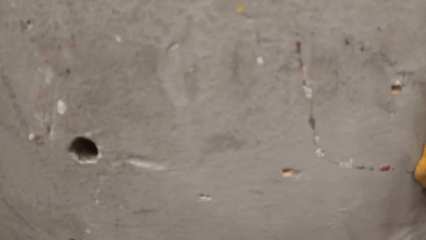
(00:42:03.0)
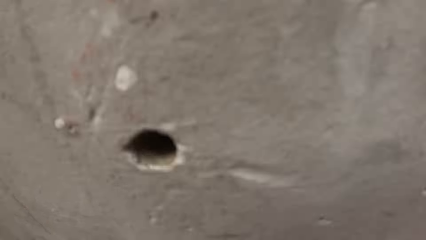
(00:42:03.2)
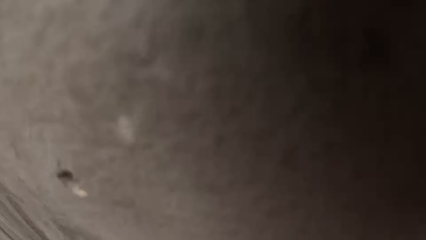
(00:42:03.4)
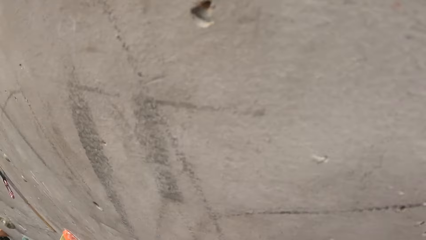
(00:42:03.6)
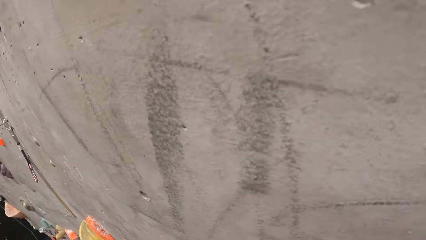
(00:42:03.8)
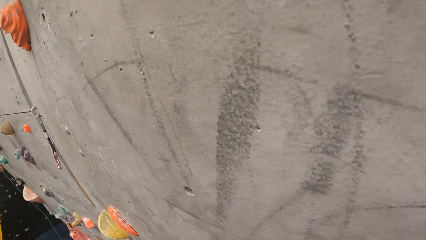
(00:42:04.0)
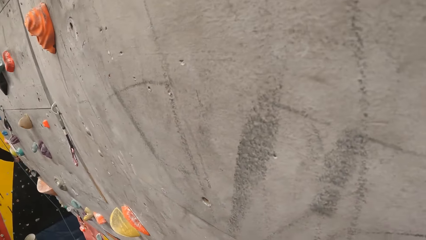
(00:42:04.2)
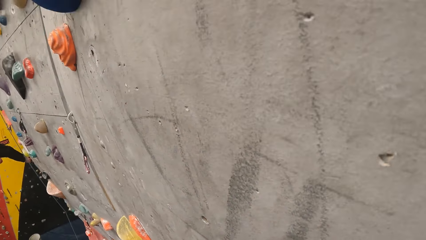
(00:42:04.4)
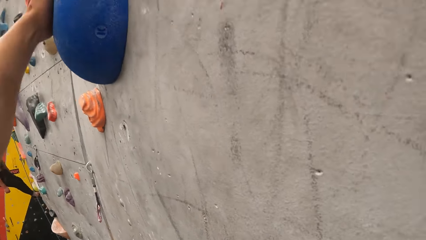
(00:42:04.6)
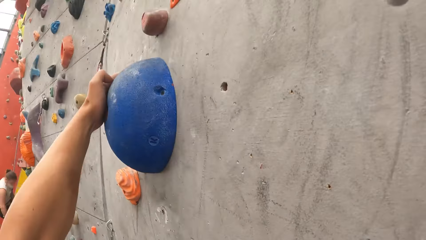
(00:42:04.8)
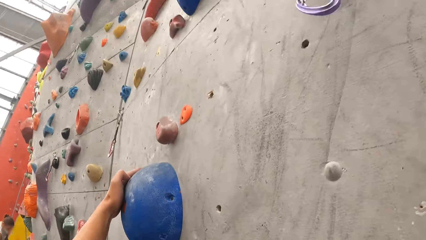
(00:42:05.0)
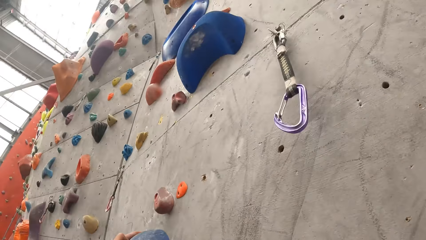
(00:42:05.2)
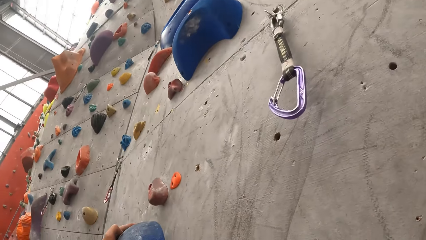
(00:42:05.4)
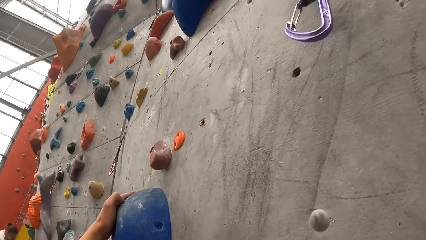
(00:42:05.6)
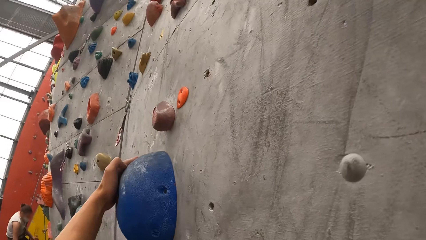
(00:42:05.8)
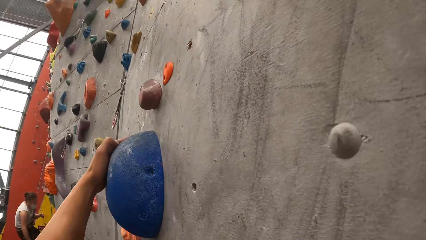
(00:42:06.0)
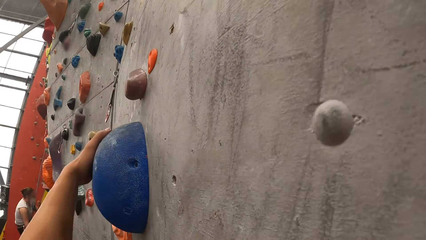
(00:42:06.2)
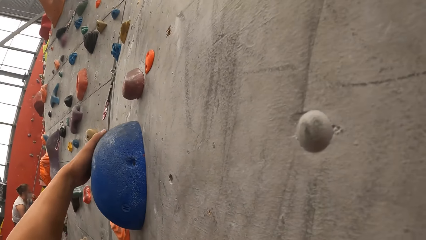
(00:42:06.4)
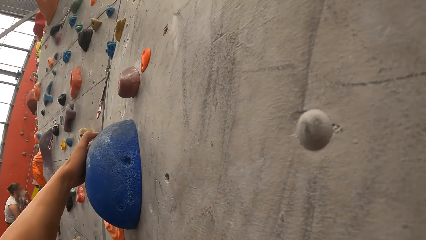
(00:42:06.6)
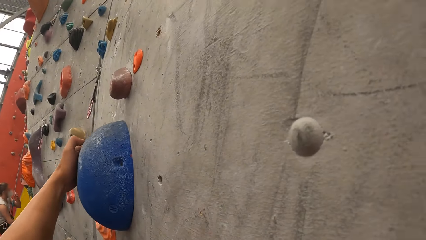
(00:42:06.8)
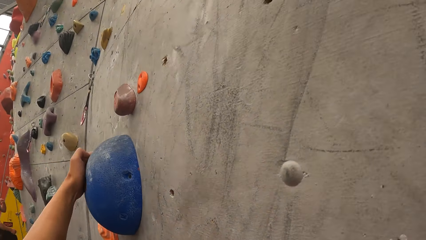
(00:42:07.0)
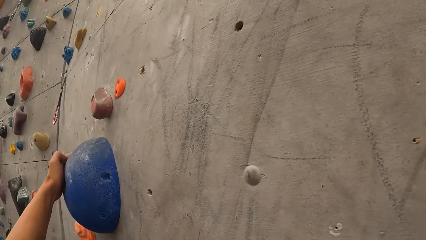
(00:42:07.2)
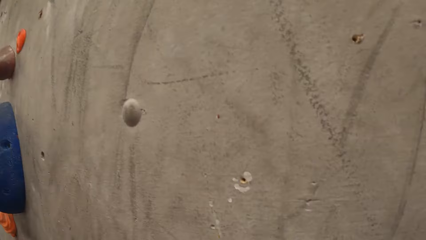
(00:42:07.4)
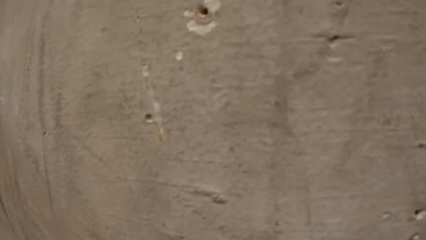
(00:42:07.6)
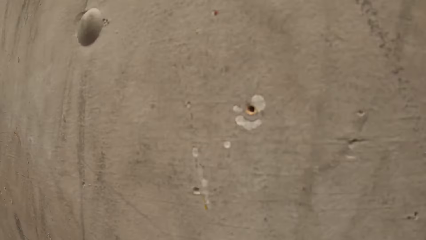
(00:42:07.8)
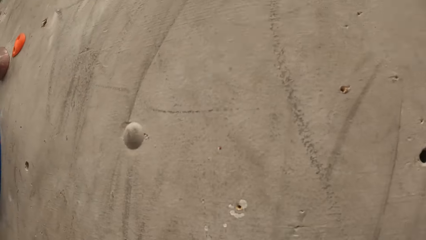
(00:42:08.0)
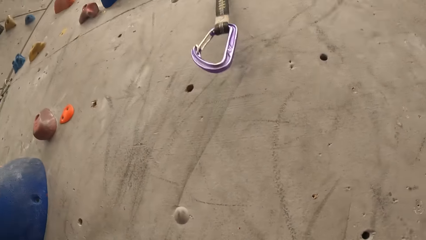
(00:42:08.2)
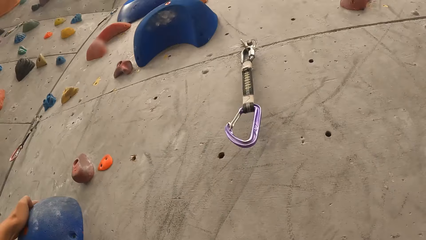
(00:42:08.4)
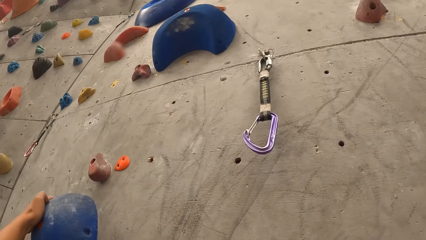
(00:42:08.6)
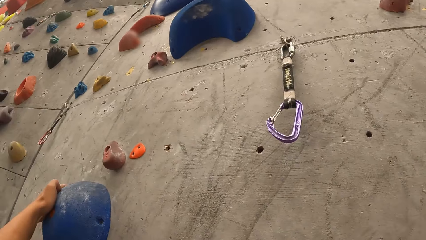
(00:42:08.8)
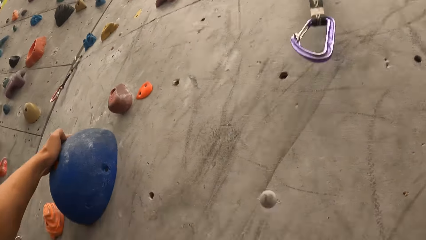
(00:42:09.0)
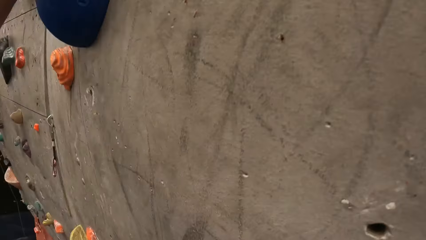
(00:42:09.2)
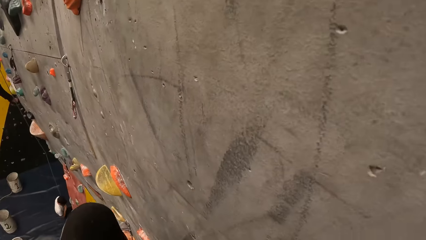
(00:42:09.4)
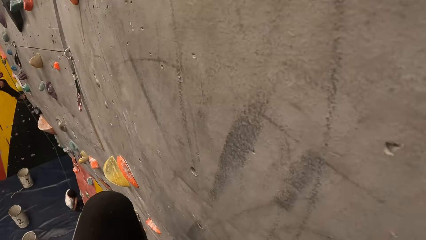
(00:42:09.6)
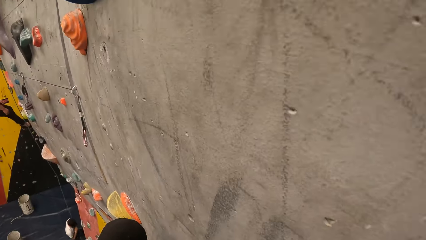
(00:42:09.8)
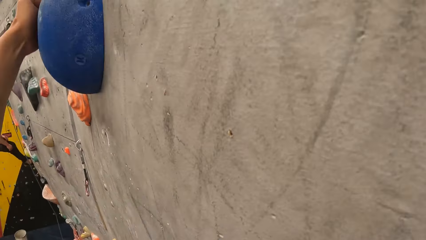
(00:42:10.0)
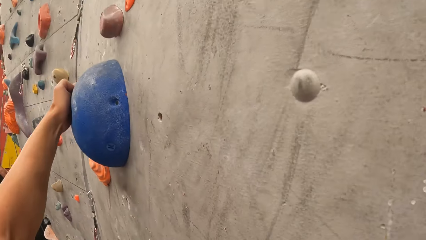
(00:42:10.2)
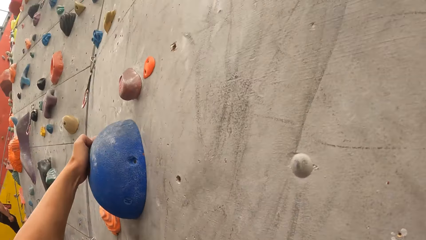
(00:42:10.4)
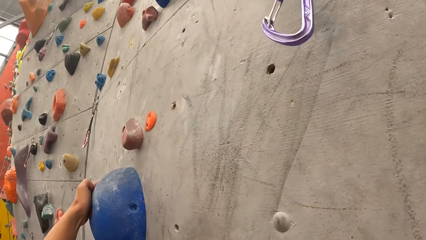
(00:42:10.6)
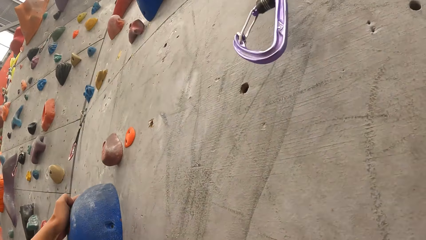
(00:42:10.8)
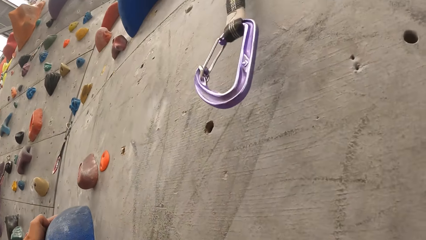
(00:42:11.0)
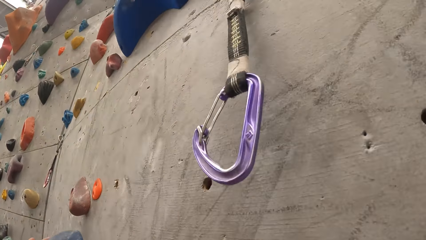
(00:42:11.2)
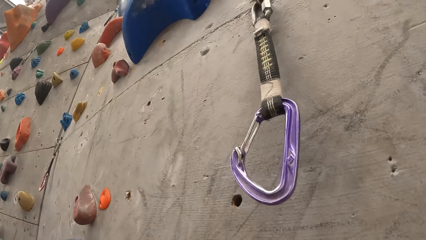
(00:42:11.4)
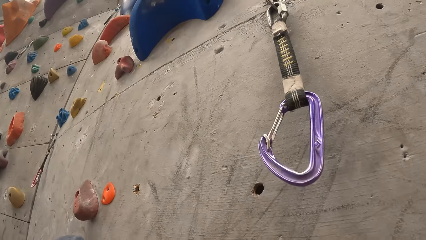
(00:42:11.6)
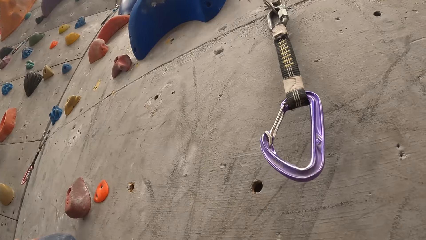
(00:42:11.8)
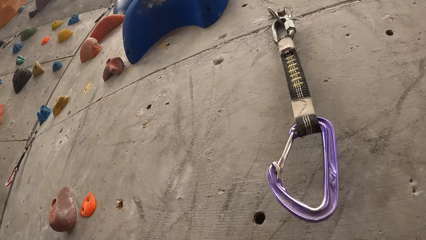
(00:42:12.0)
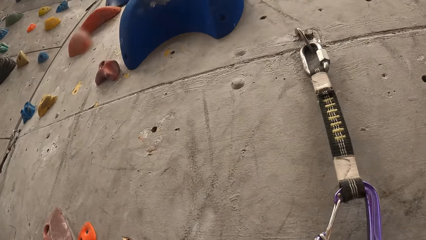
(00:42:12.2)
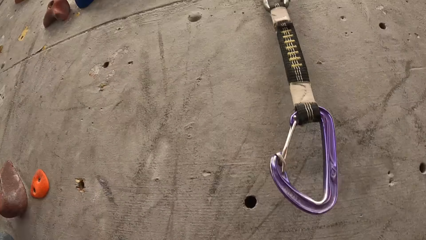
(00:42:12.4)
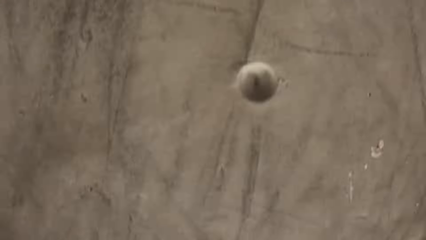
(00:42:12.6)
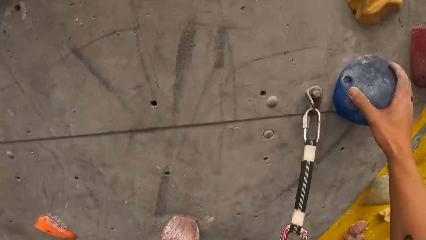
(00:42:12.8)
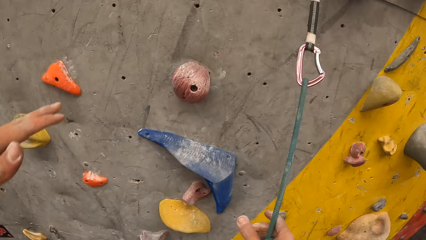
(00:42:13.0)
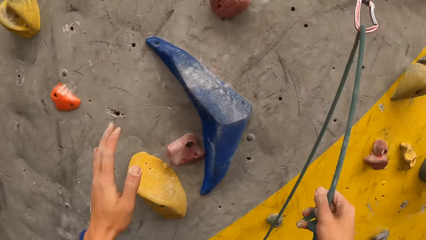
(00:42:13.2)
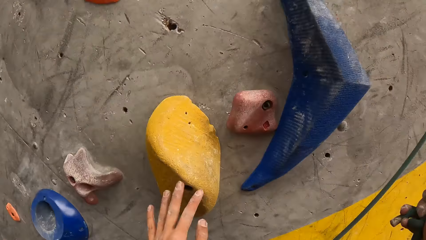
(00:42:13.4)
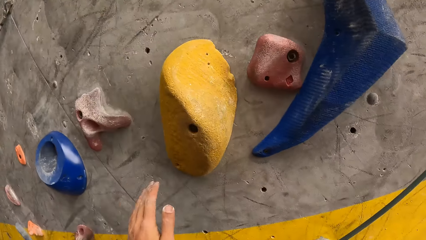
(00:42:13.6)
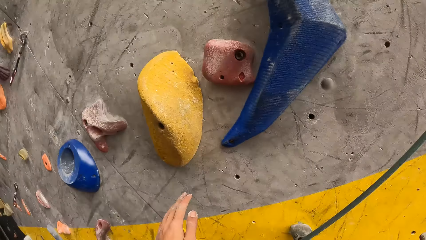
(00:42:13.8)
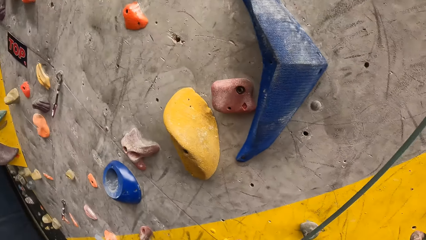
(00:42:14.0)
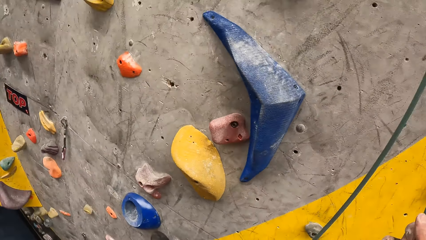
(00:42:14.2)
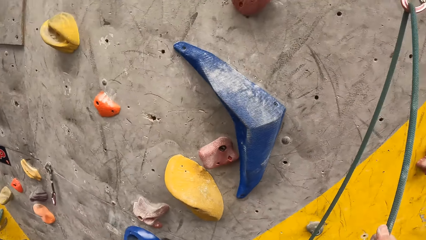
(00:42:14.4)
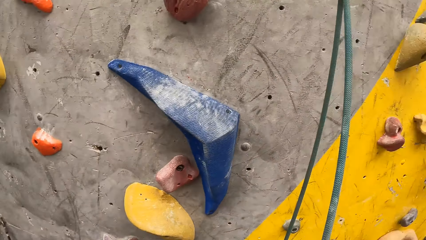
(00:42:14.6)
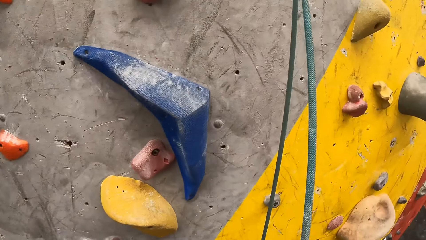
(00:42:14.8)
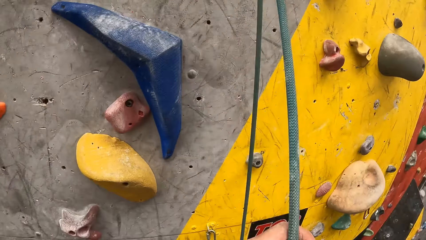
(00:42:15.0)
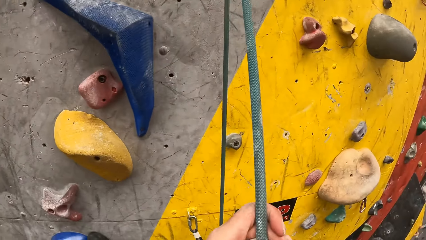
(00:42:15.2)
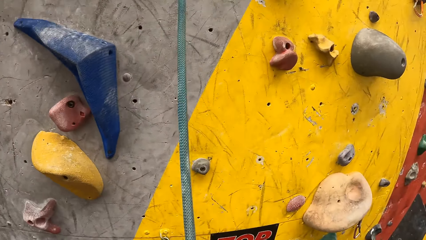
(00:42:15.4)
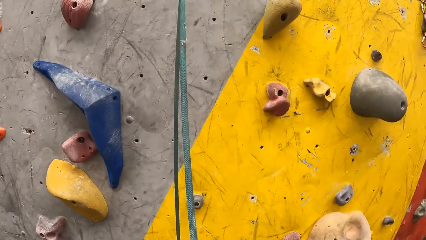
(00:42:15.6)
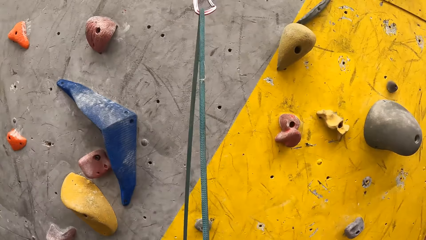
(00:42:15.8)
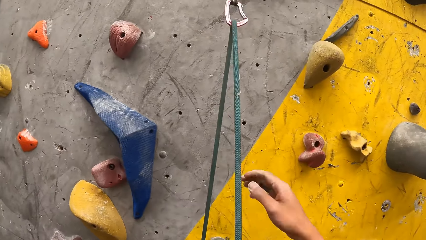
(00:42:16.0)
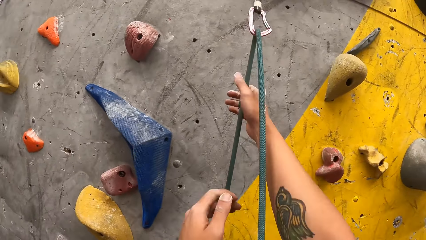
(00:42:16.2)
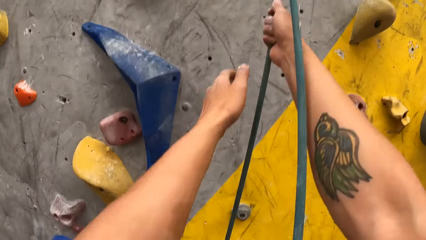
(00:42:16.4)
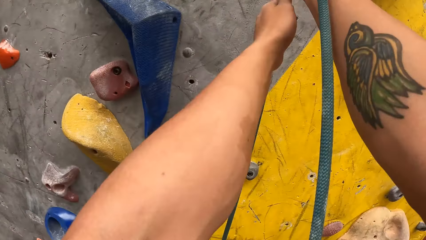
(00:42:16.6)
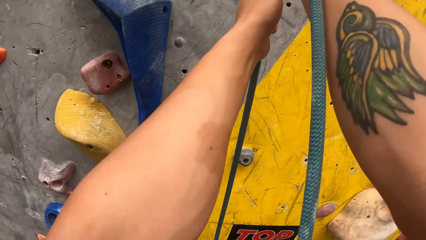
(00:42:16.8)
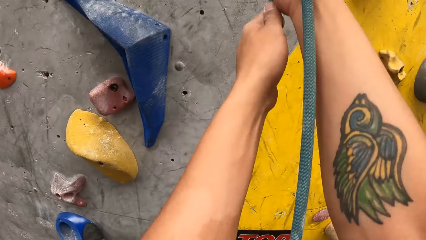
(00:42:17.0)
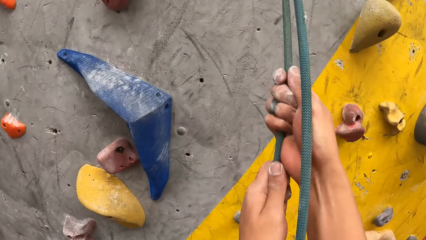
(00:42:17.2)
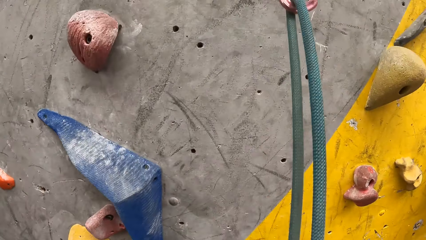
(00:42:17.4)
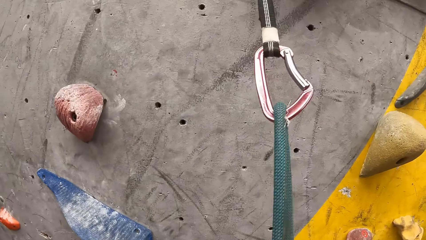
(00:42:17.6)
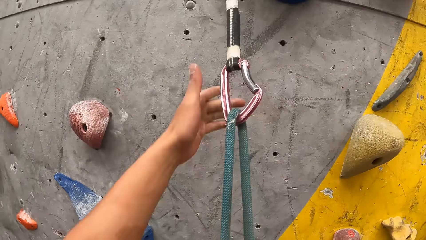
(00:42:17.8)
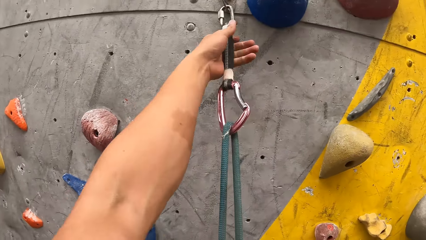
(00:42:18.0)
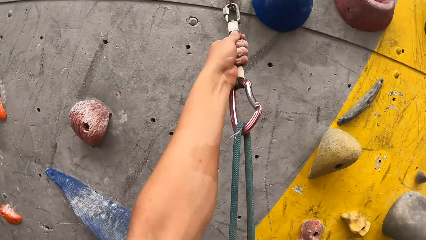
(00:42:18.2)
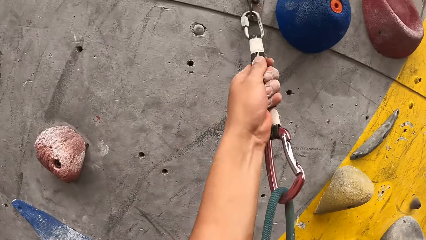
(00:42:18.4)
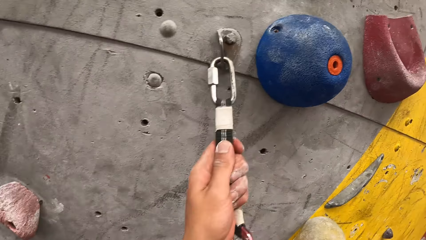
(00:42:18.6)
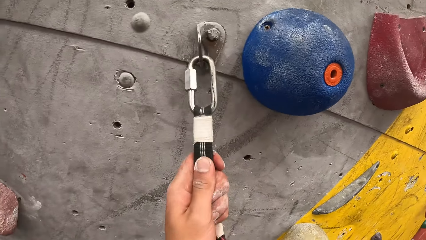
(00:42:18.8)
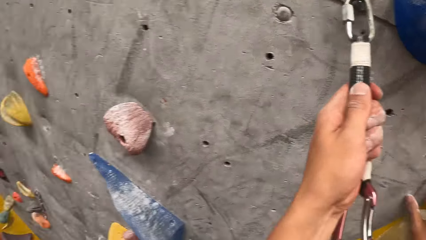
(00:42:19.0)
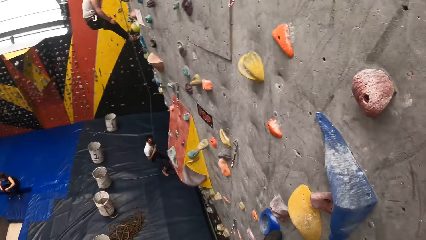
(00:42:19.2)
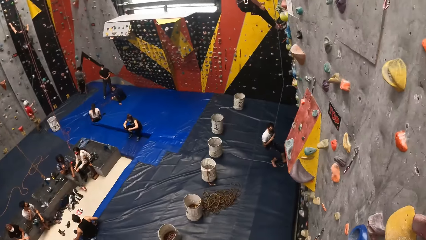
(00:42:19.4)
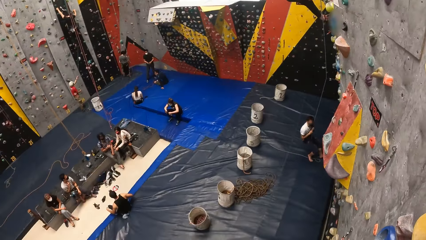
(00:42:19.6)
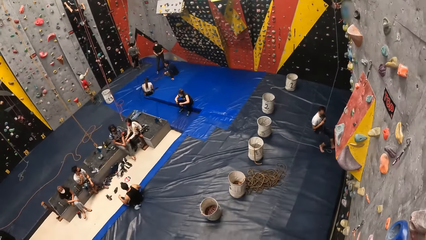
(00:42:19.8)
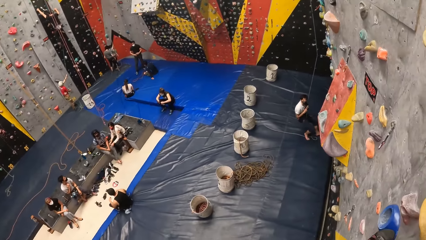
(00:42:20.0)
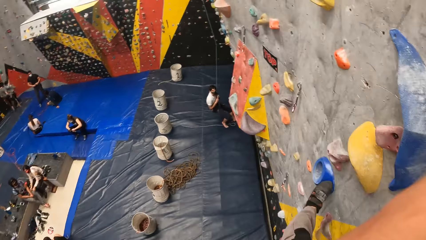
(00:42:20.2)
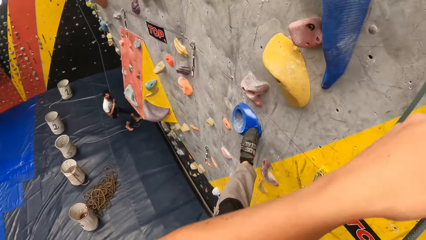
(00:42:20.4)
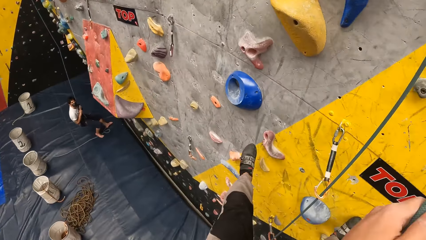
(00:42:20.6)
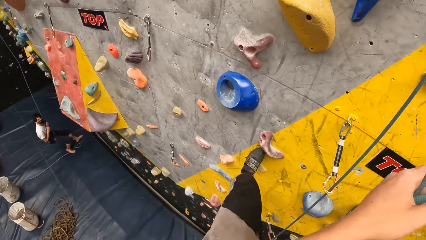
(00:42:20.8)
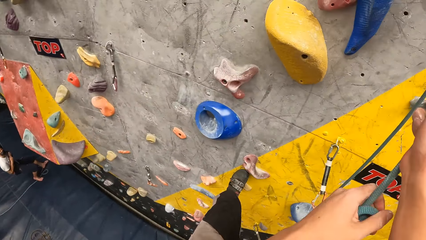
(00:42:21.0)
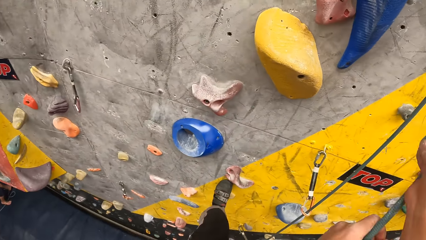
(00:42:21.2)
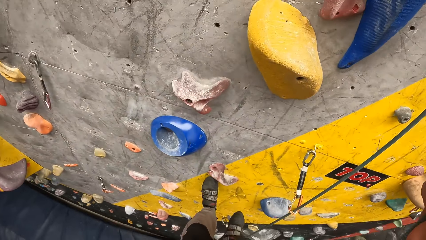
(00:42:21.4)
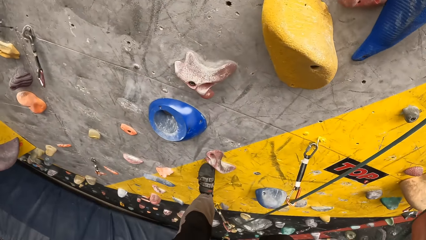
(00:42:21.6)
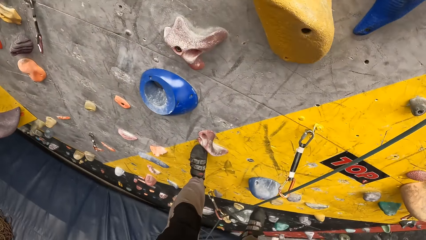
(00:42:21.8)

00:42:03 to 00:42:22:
A man climbs on the wall. The camera wearer looks around. They climb the rock using the rope. They look around the room. Another man holds the rope.
